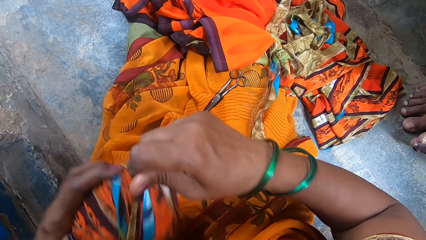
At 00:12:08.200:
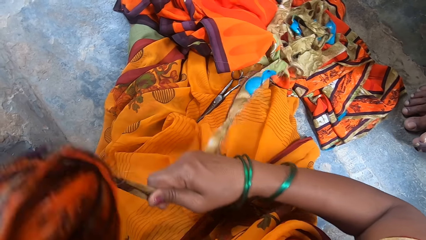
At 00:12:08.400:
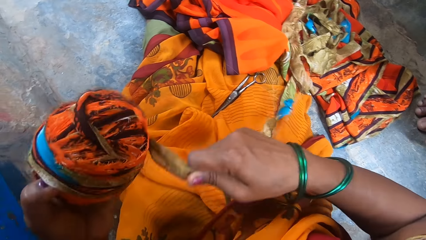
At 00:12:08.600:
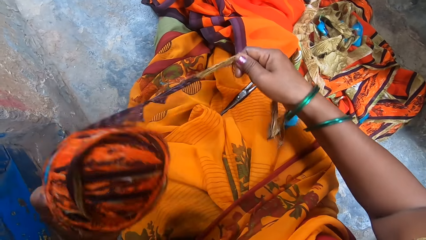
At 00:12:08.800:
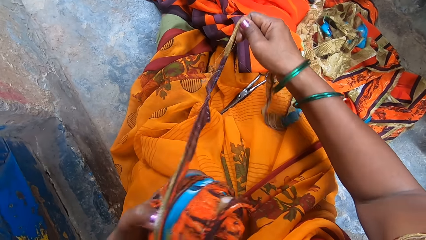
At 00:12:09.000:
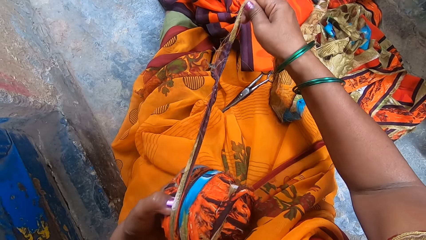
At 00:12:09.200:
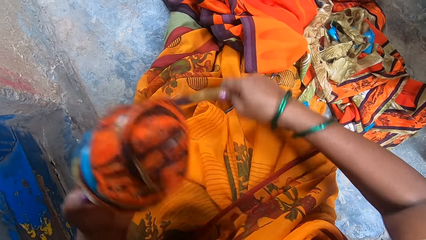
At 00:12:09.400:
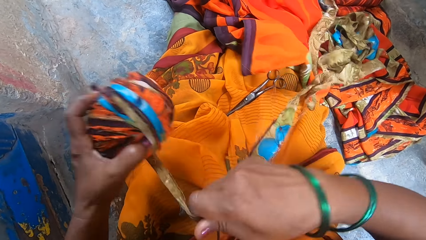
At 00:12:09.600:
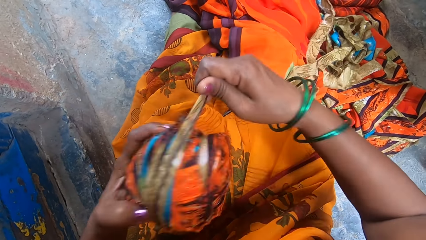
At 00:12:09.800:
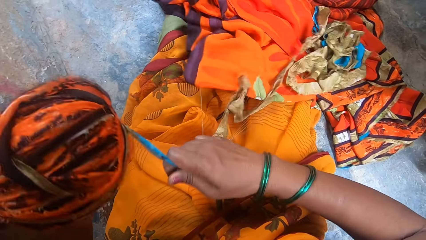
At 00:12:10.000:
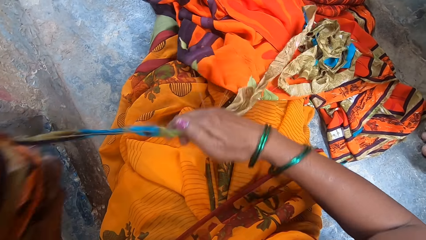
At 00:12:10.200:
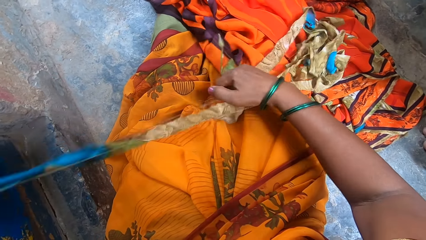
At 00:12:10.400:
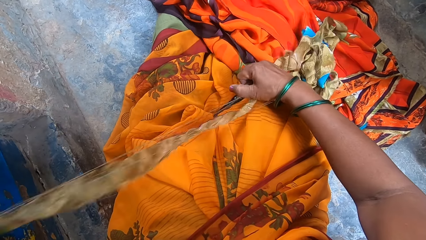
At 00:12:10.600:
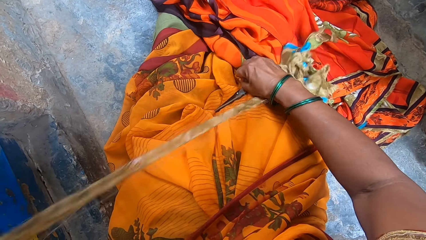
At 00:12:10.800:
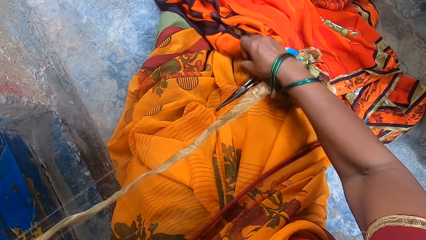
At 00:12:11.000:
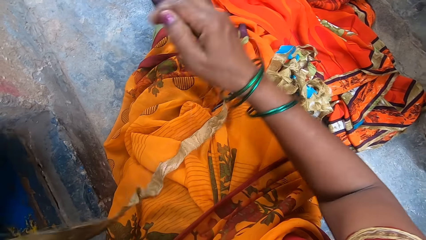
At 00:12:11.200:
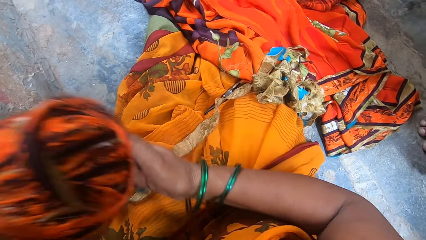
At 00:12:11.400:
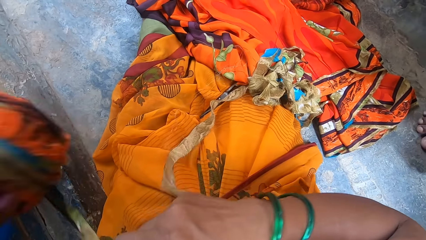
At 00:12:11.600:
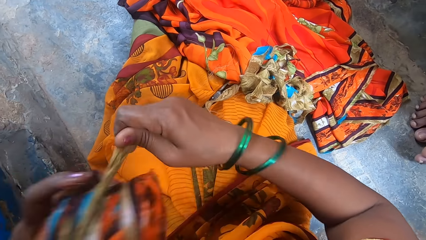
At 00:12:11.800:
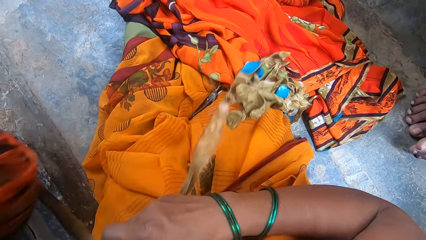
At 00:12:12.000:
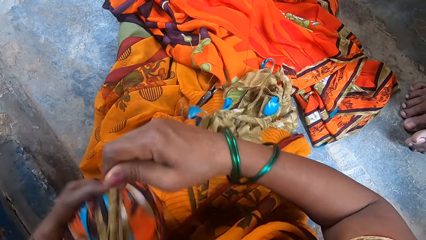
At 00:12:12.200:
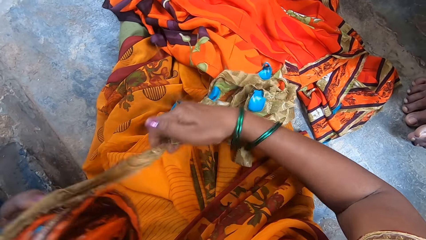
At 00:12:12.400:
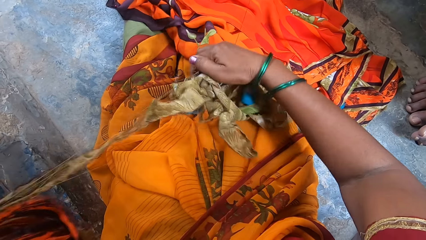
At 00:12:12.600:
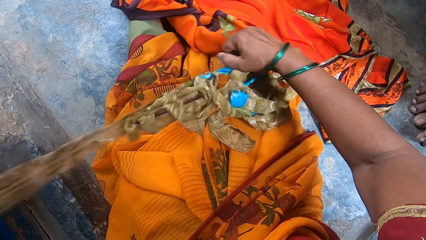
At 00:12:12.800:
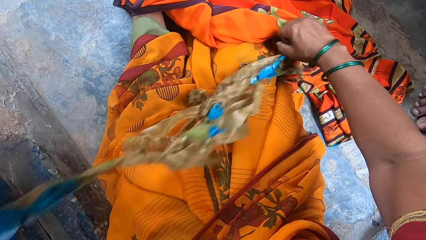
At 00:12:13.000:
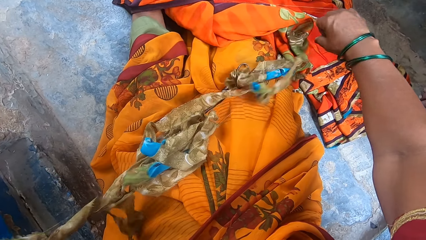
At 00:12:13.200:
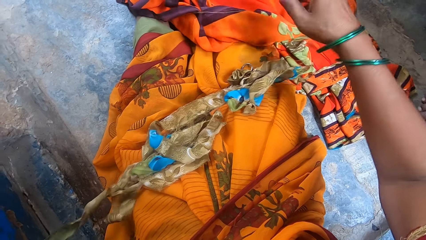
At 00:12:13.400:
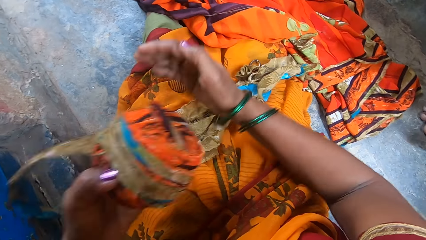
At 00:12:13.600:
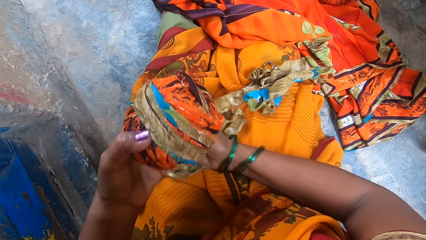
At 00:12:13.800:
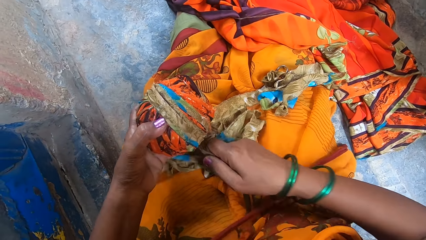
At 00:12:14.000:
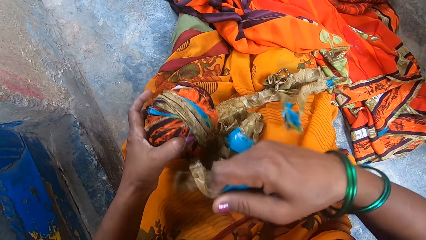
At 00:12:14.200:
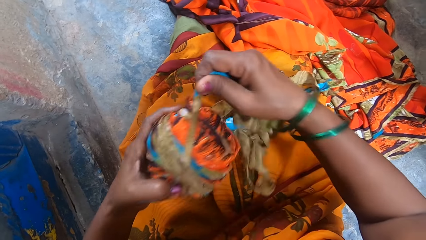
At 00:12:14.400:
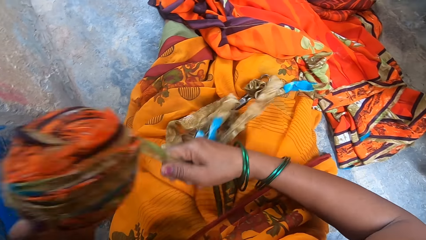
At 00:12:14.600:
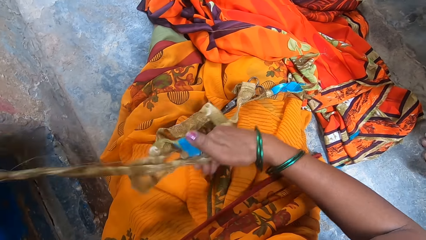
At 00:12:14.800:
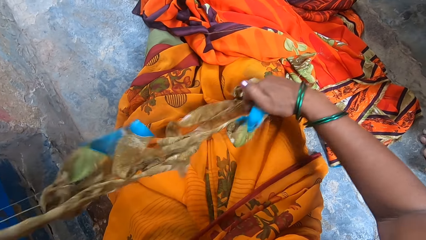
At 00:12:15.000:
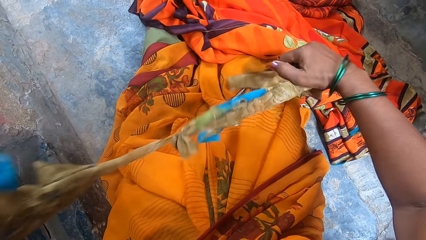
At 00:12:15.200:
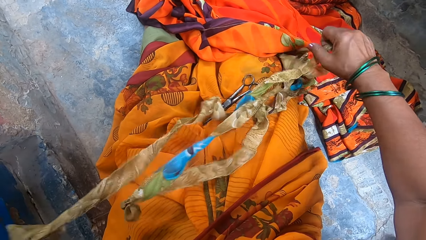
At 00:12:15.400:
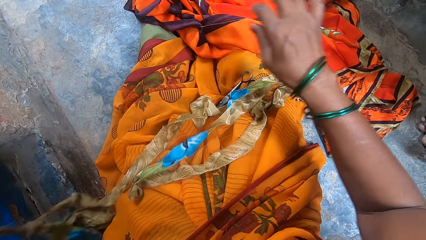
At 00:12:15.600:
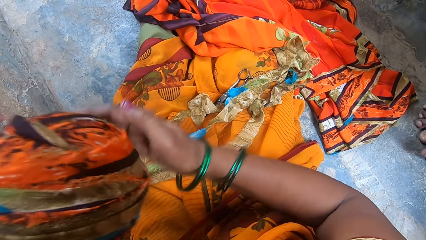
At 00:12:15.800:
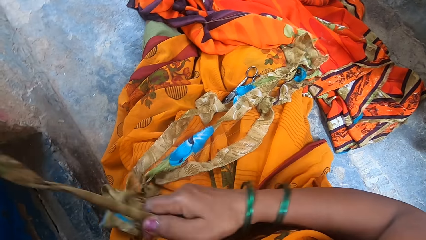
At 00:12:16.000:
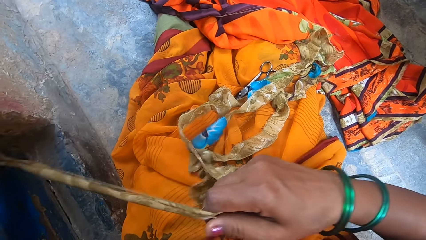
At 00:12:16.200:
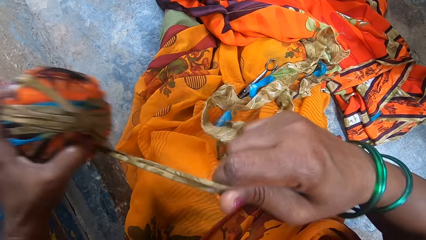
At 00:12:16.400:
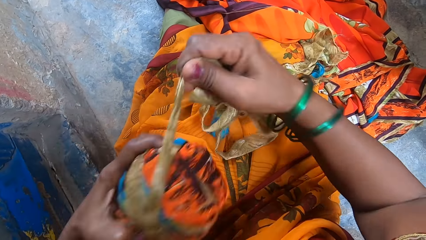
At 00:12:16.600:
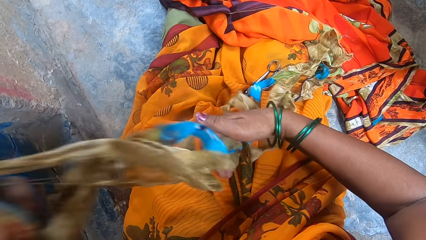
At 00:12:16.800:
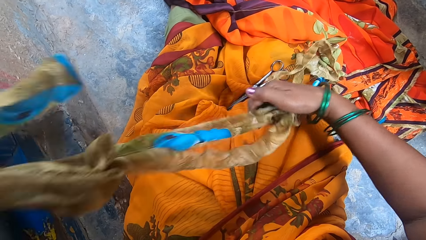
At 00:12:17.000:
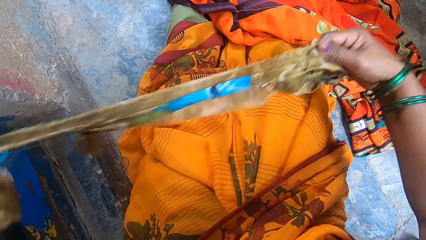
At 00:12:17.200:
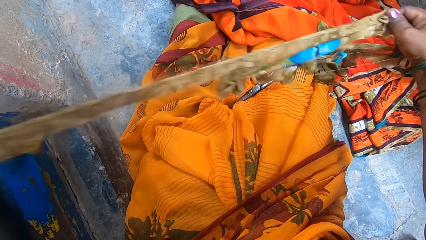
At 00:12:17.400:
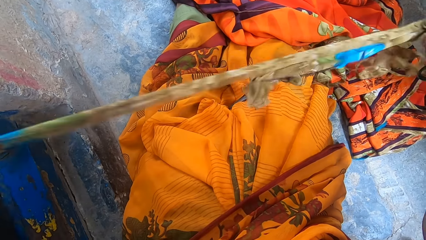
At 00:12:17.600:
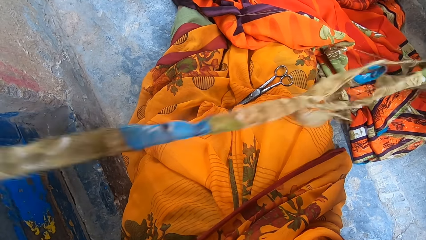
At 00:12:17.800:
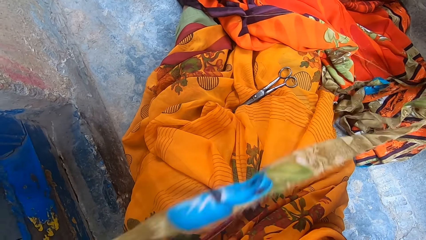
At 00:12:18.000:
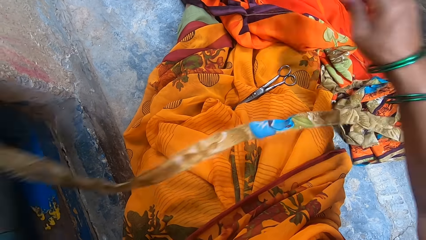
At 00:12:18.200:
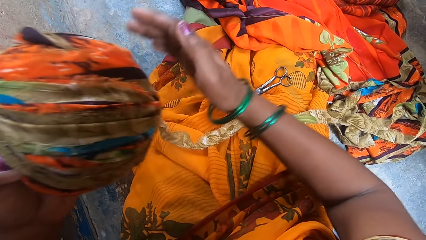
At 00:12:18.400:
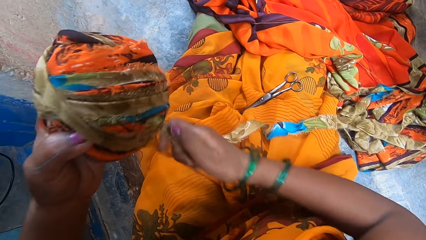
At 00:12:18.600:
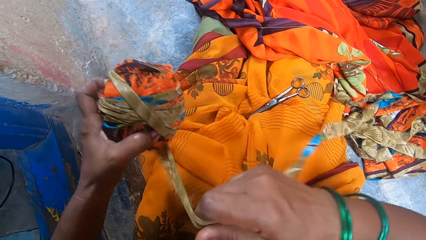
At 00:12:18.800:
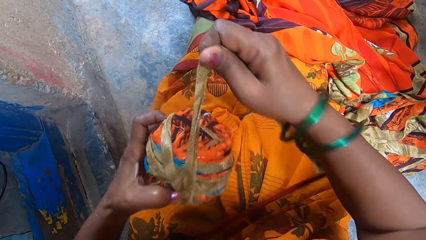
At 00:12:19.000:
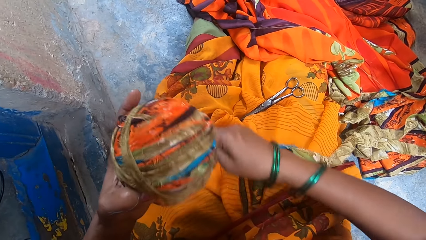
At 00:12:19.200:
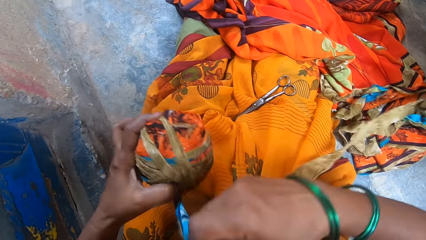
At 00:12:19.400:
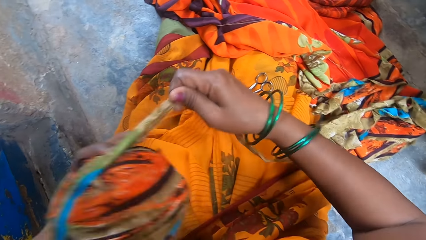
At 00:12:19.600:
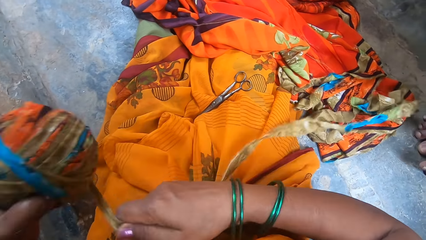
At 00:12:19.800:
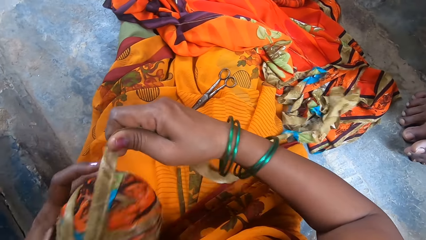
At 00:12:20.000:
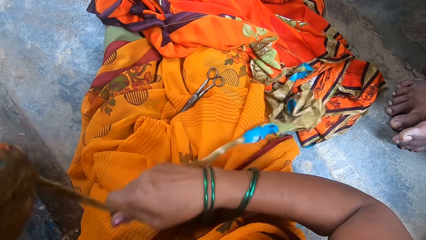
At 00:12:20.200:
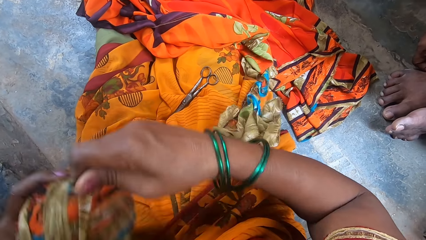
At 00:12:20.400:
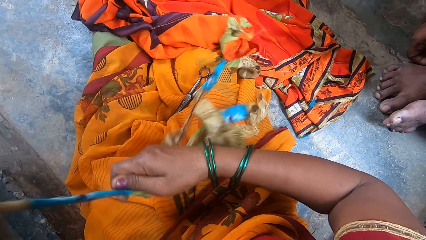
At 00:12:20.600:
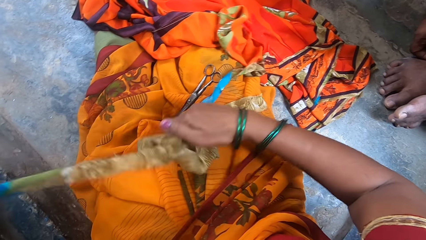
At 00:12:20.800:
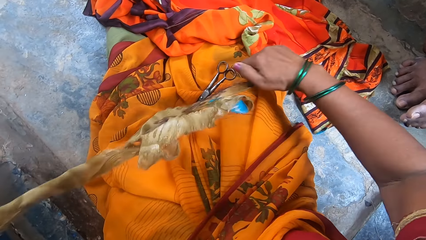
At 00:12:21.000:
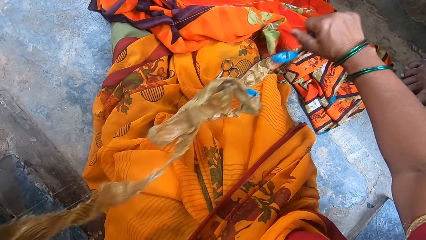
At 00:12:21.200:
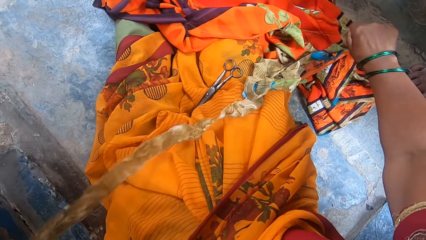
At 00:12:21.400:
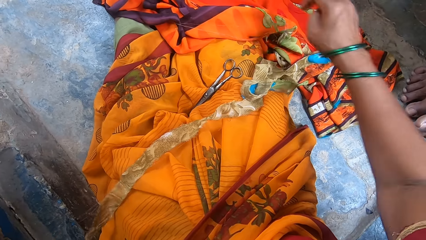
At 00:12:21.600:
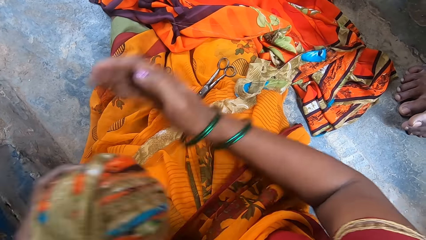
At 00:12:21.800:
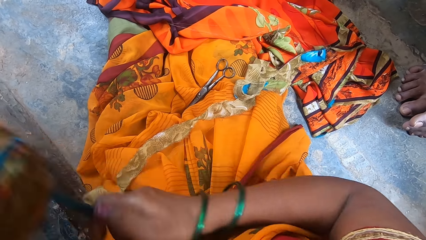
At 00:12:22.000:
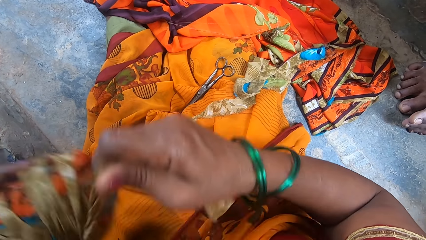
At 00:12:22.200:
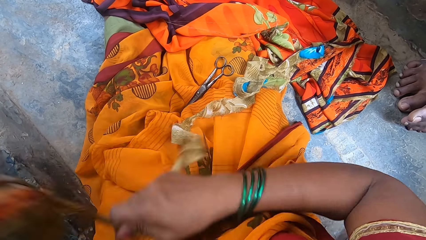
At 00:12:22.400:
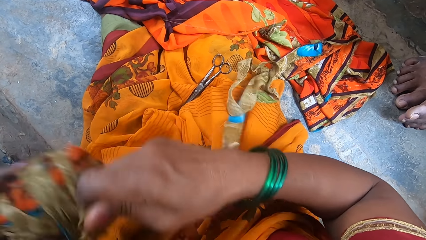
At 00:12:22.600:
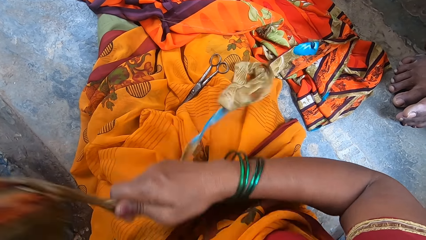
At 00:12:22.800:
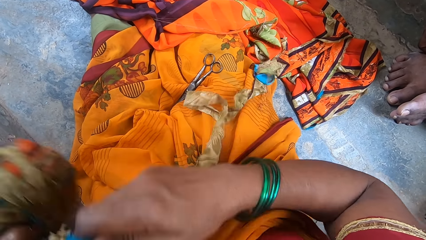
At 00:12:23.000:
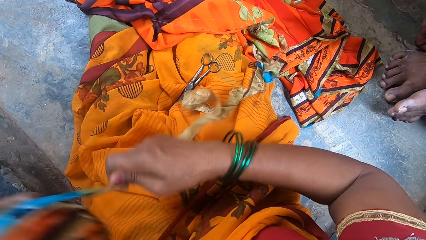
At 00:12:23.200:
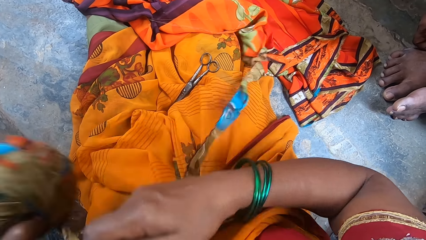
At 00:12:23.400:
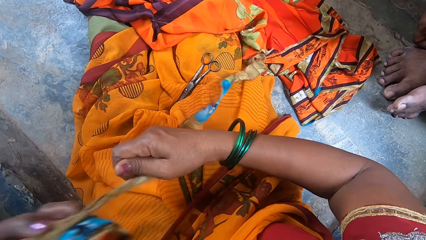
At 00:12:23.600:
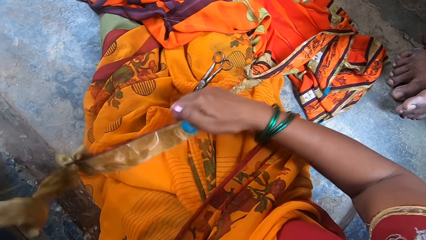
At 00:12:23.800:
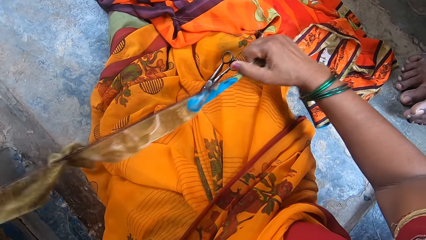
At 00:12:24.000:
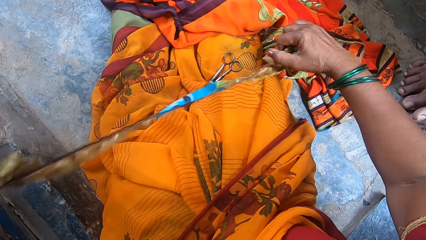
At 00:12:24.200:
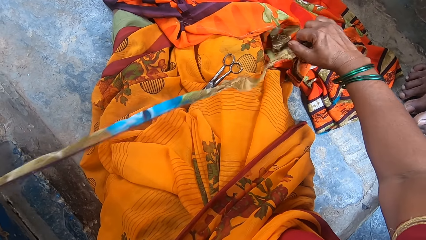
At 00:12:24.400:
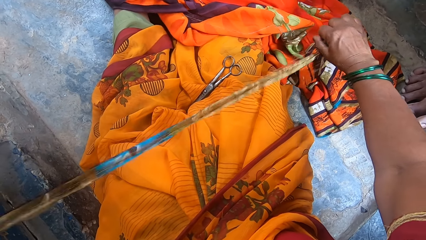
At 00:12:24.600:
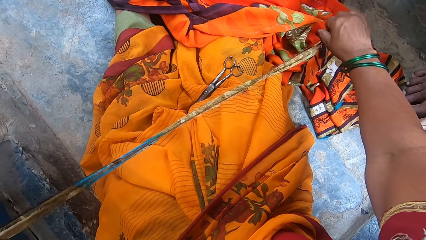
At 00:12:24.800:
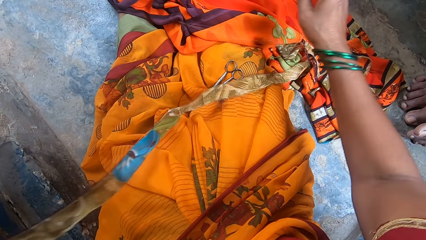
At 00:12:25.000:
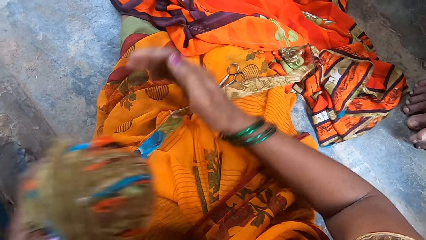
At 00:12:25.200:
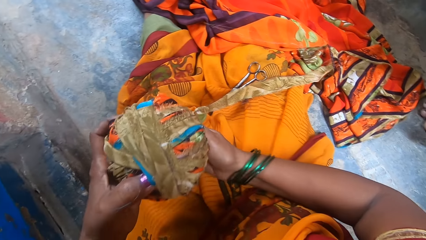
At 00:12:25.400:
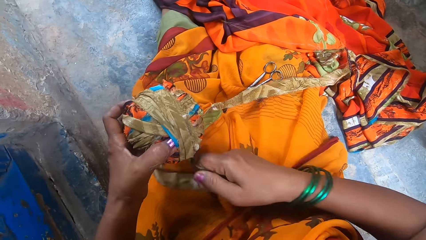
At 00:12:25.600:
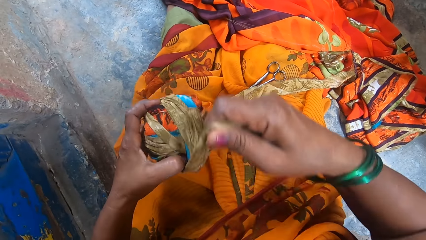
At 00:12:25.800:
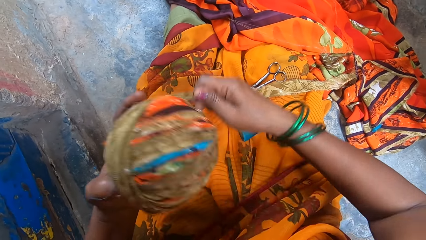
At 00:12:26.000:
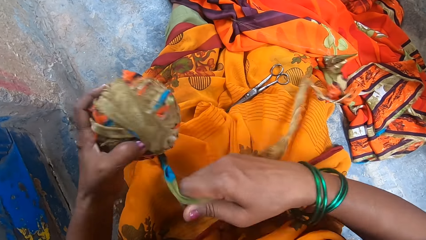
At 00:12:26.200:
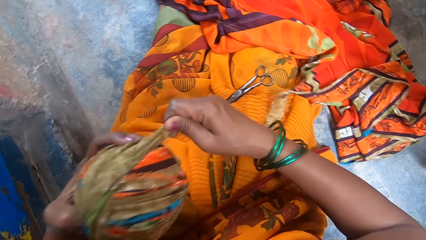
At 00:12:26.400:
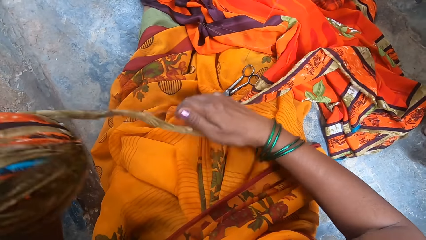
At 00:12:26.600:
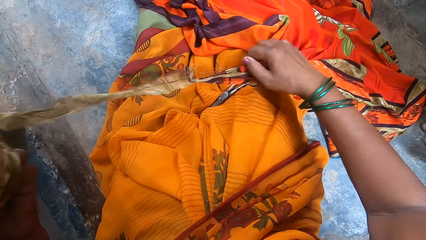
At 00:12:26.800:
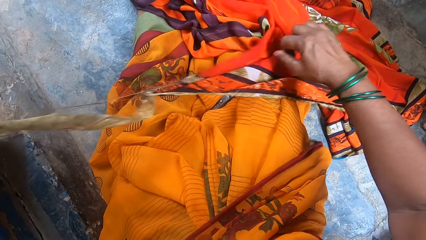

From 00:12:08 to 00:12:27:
The camera wearer rotates the thread on a thread roll. They stretch the thread. They rotate the thread on the thread roll. They stretch the thread. A boy sits next to the camera wearer. The camera wearer rotates the thread on the thread roll. The boy sits next to the camera wearer. The camera wearer stretches the thread. They rotate the thread on the thread roll. They stretch the thread. The boy sits next to the camera wearer. The camera wearer rotates the thread on the thread roll. They stretch the thread. They rotate the thread on the thread roll. The boy sits next to the camera wearer. The camera wearer stretches the thread. They rotate the thread on the thread roll. They stretch the thread. They rotate the thread on the thread roll. They stretch the thread.
